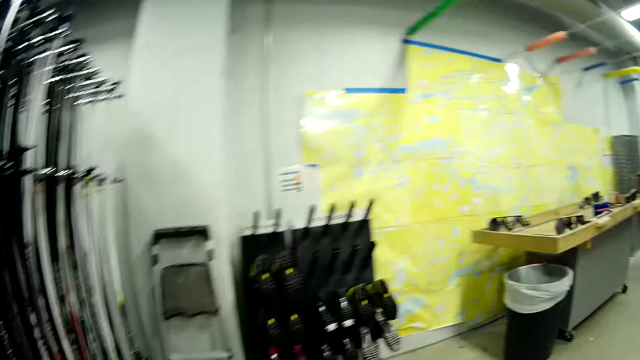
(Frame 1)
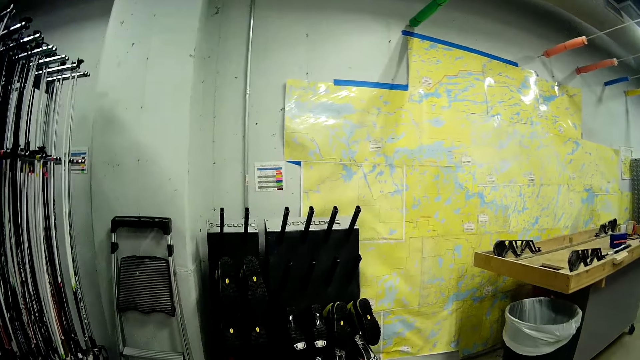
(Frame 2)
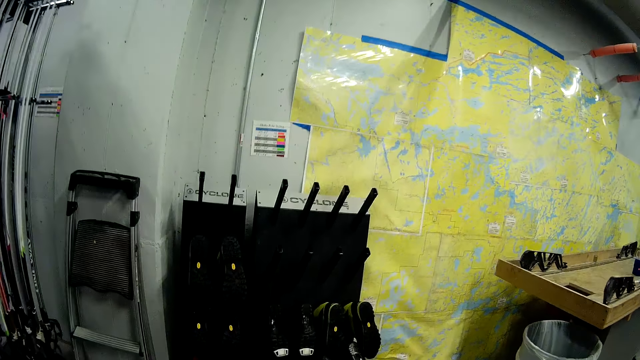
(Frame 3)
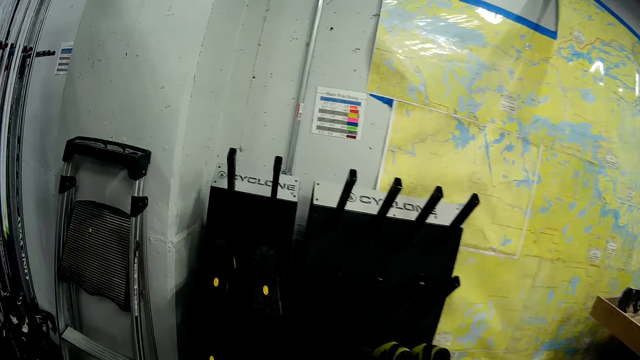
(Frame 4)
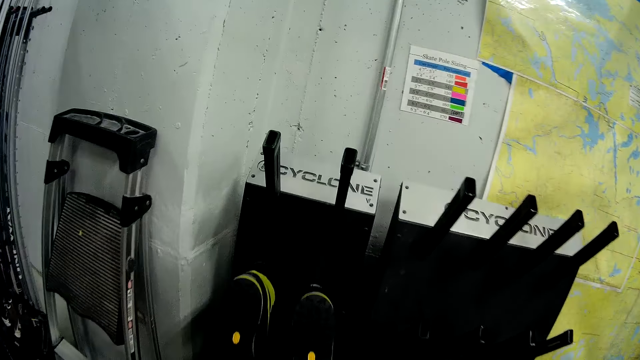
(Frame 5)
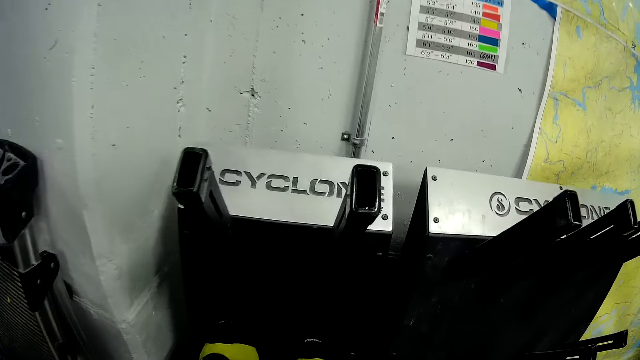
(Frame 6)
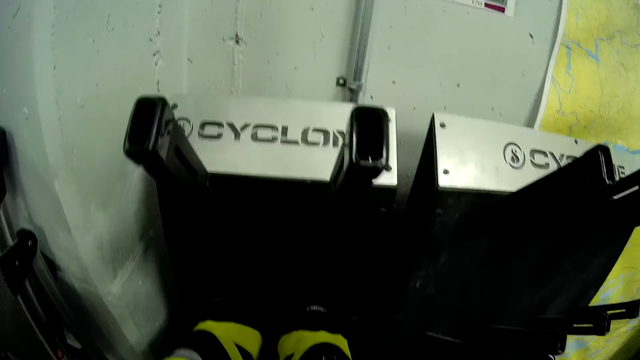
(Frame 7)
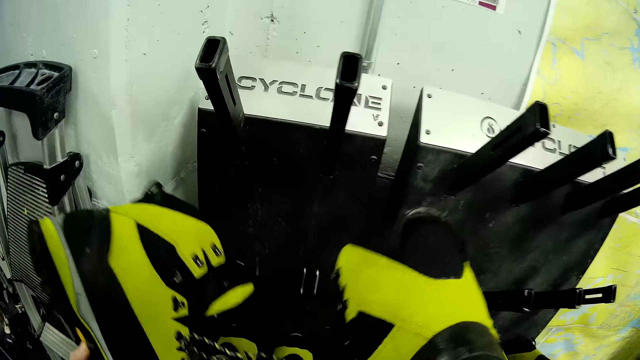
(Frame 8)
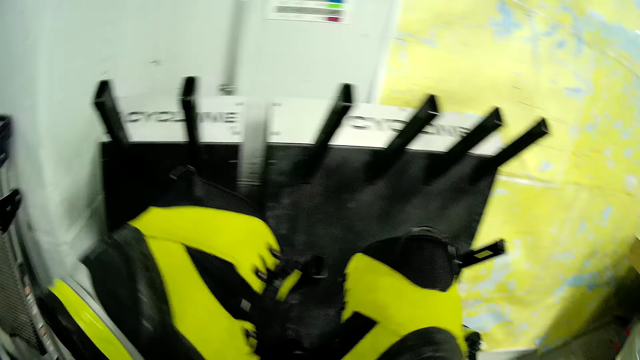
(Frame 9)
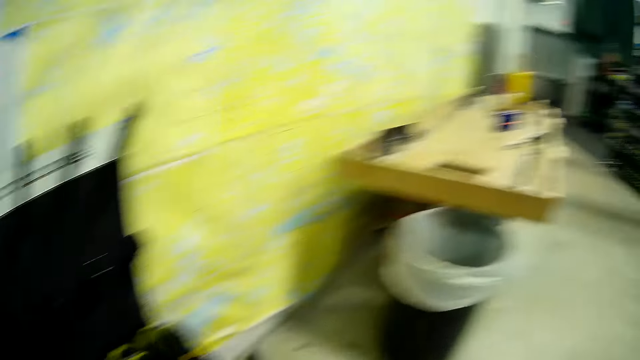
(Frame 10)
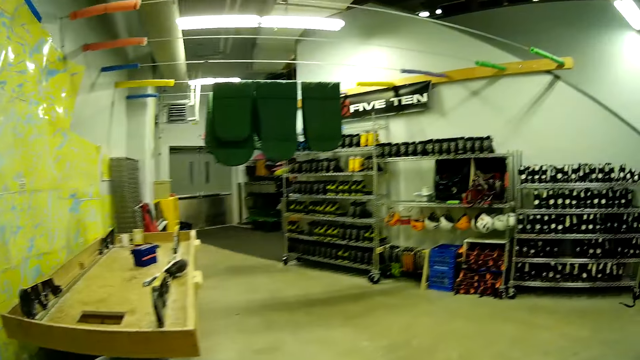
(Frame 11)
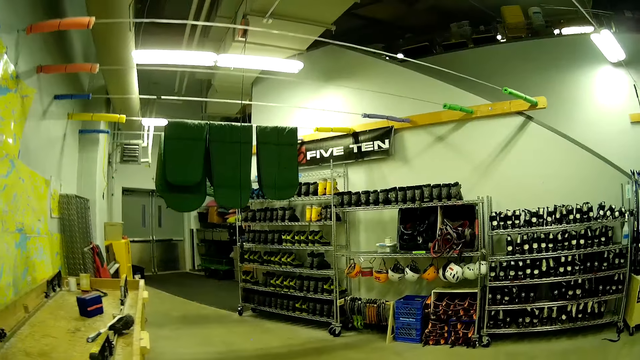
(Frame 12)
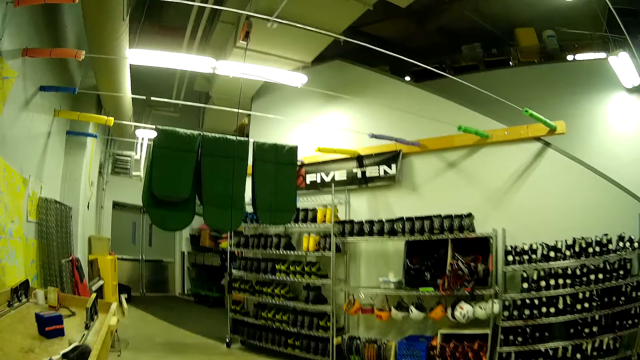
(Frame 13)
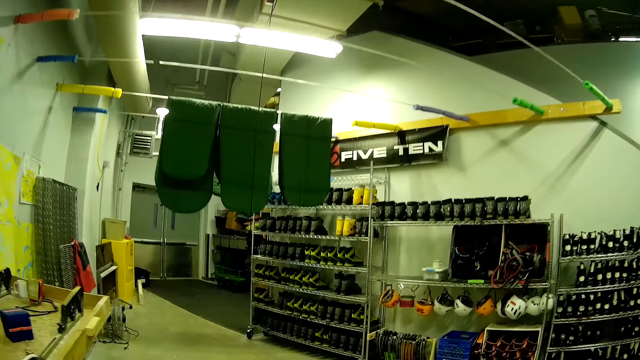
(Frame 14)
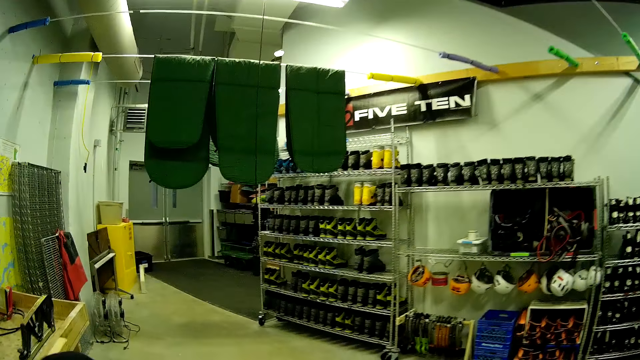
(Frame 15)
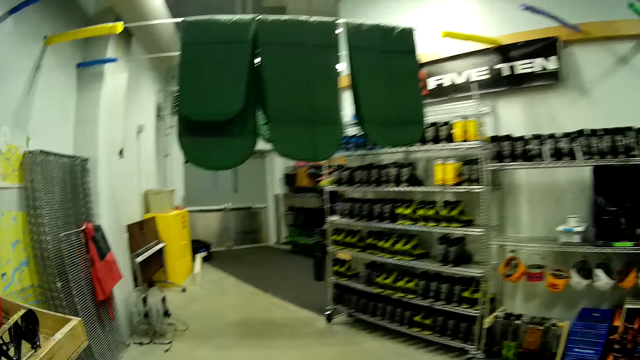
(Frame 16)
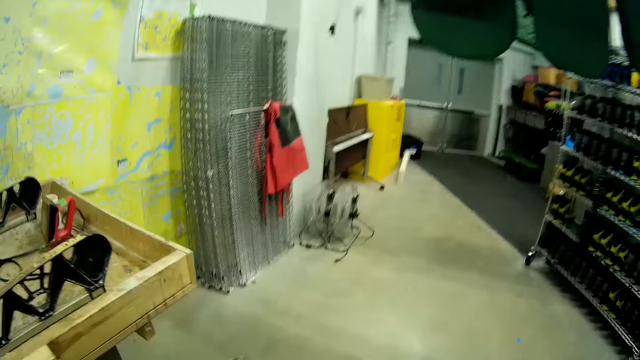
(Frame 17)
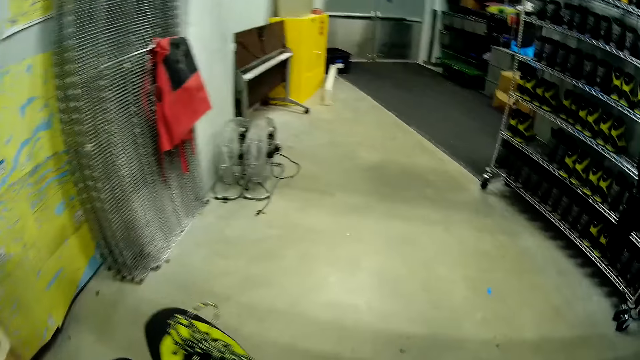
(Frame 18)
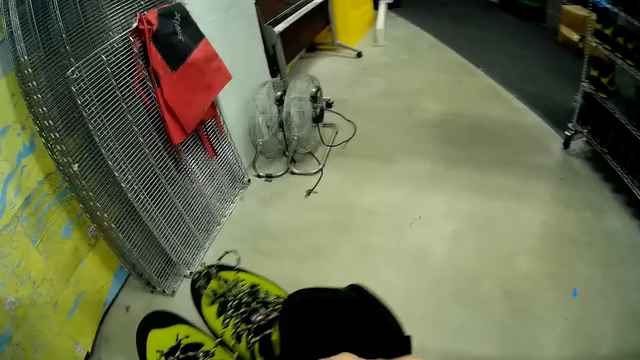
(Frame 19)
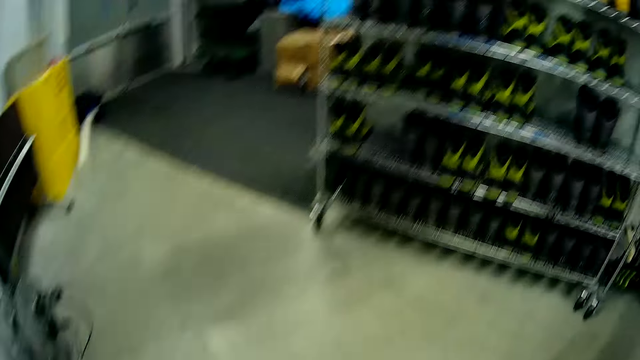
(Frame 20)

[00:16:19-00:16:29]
The camera wearer walks to the boot dryer. They carry a seventh ski boot. They pick shoes from the boot dryer. They walk to the shelf.

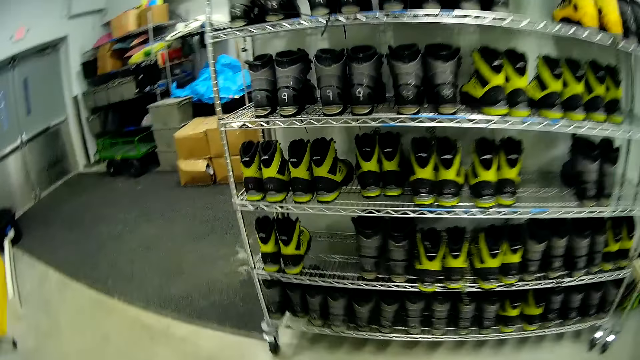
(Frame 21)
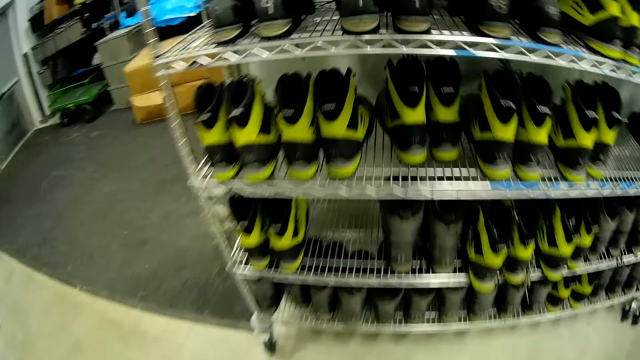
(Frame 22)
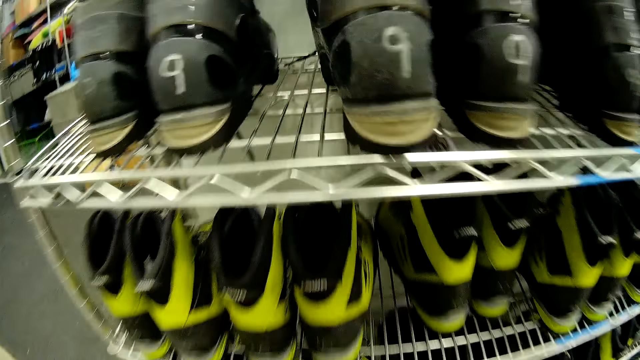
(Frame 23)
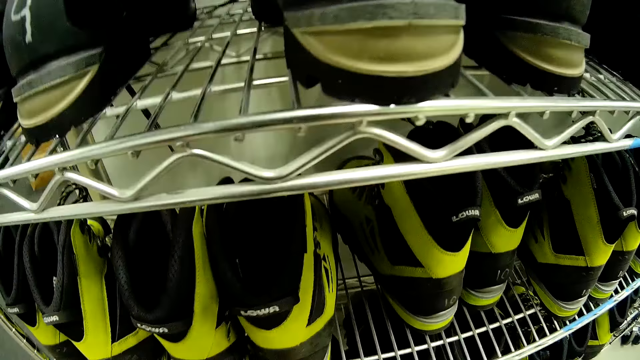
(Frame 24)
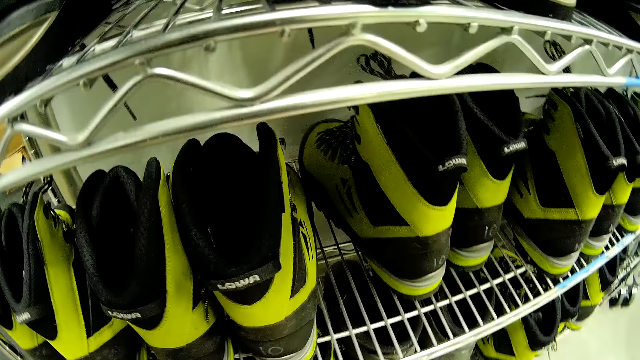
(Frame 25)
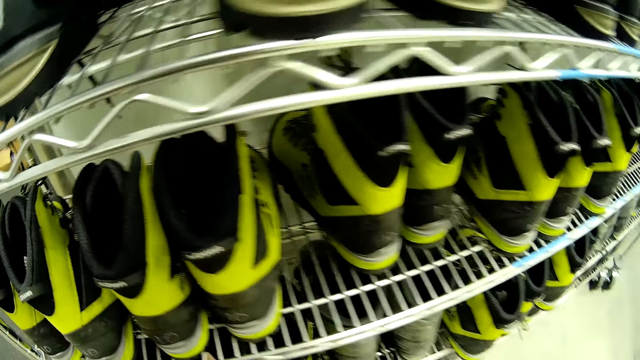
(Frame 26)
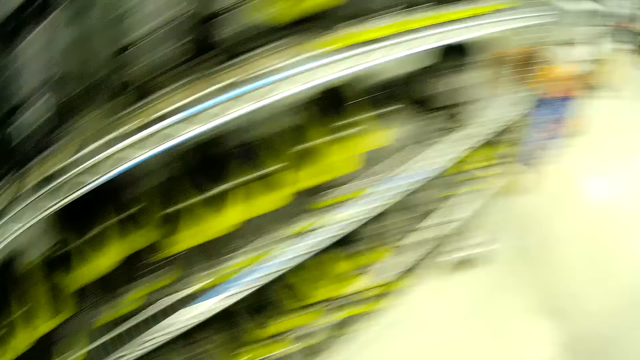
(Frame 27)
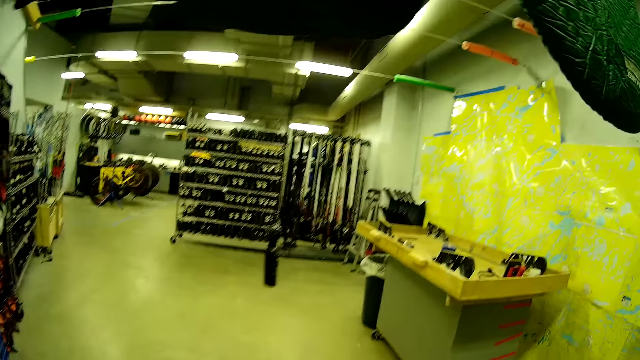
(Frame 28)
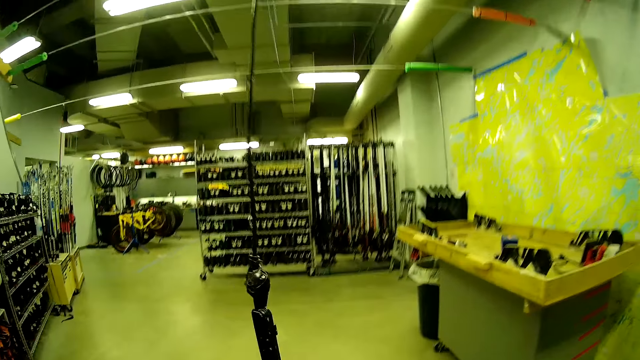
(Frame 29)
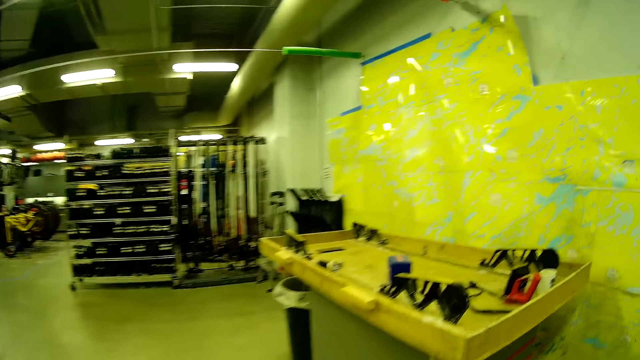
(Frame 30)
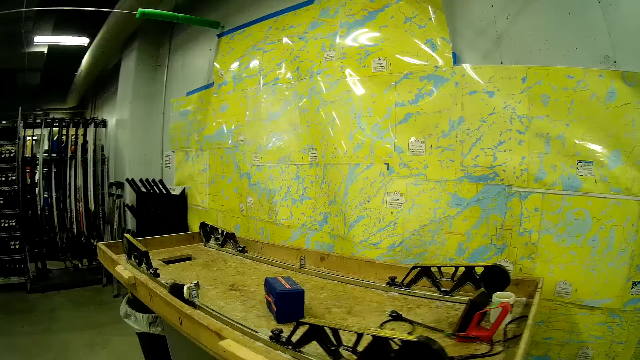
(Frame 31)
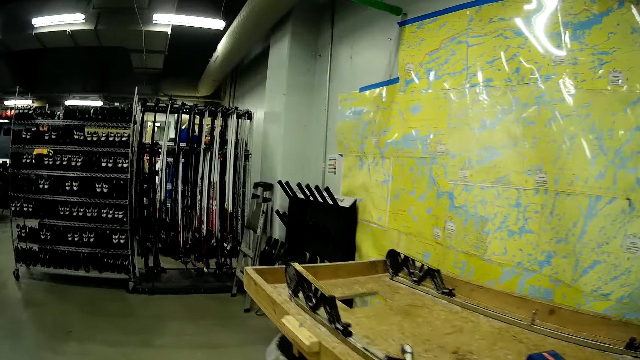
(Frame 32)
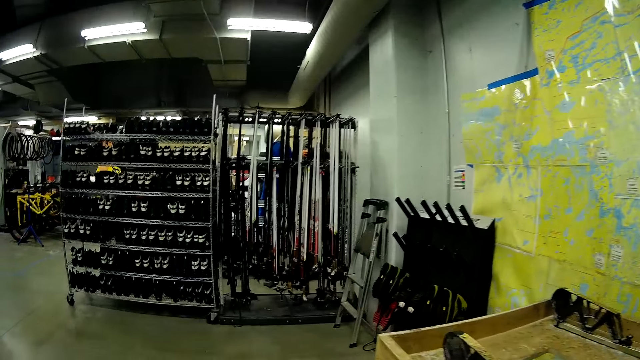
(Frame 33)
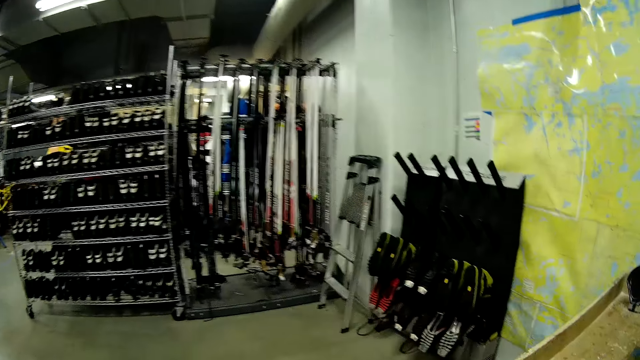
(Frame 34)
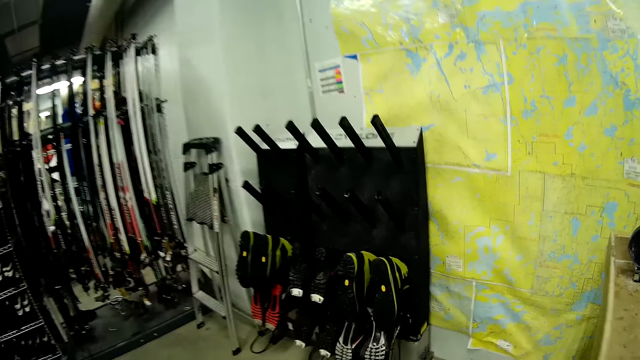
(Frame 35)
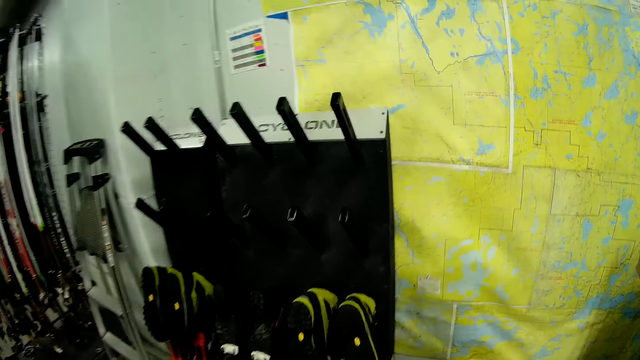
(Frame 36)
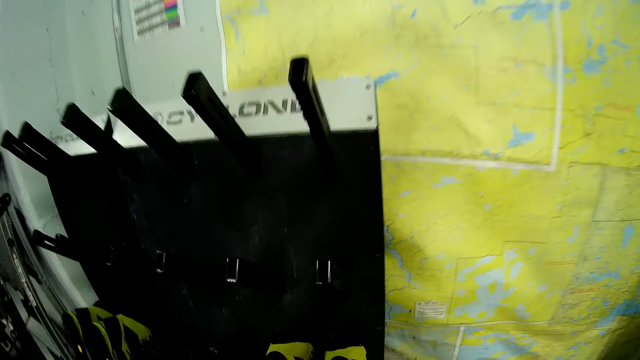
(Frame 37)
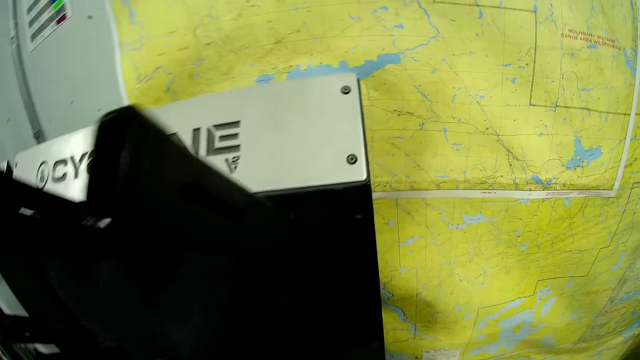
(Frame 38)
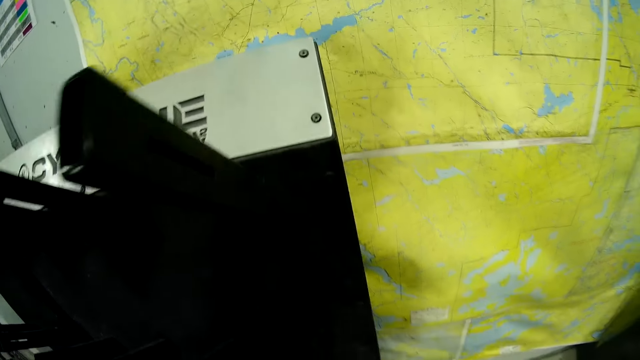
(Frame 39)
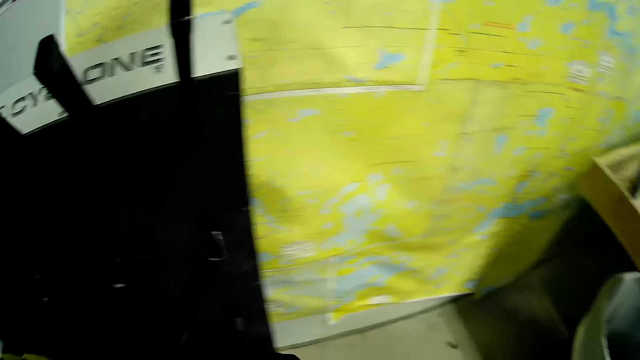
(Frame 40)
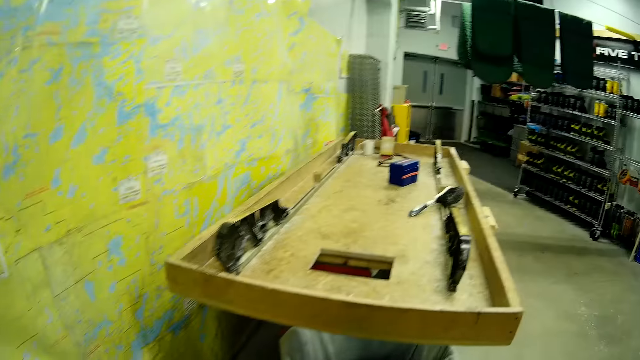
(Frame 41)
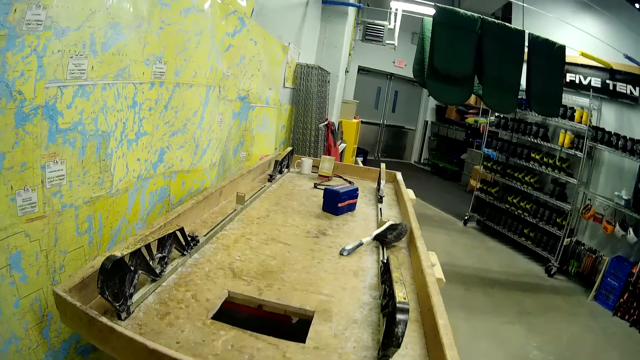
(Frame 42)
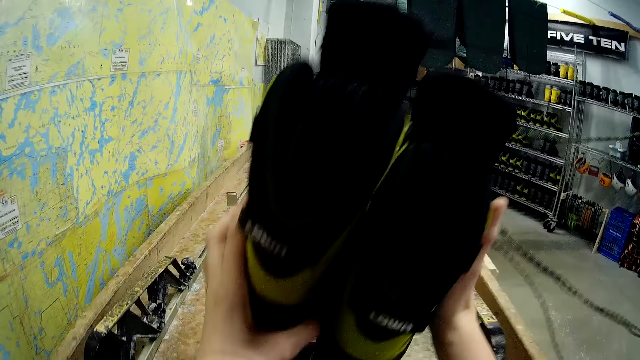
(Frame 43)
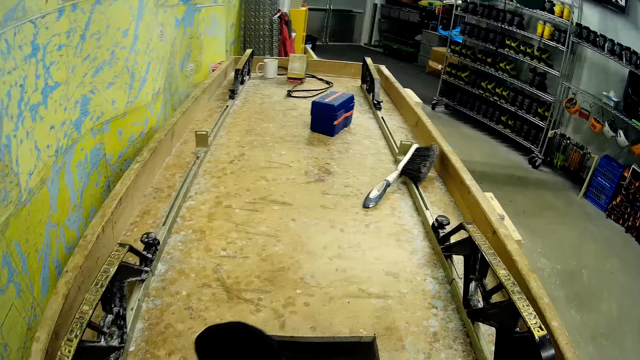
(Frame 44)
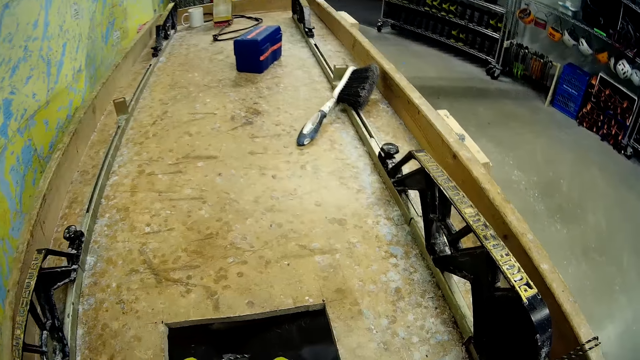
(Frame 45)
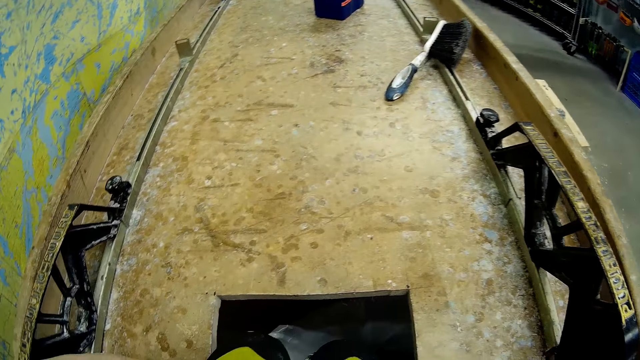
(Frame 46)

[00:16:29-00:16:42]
The camera wearer drops the seventh ski boot on a third boots rack. They walk across the store. They carry an eighth ski boot. They remove shoes from the boot dryer. They drop the eighth ski boot on the table.
